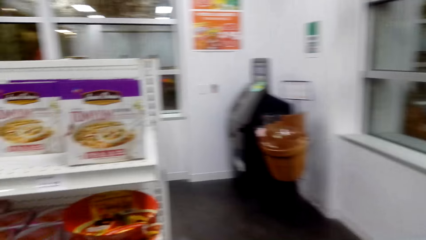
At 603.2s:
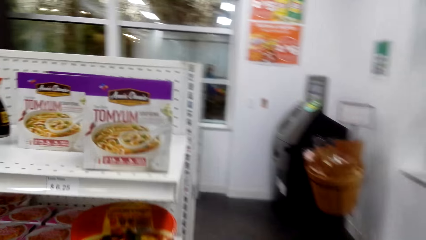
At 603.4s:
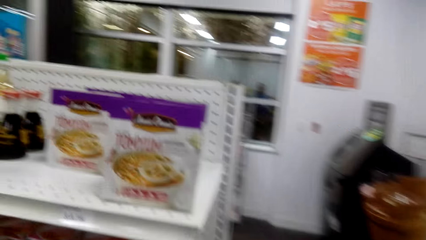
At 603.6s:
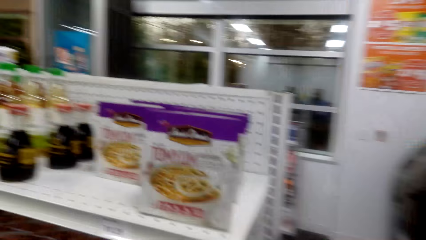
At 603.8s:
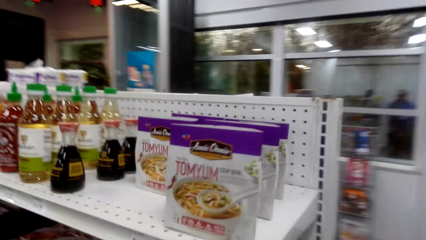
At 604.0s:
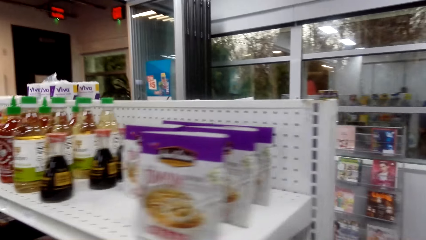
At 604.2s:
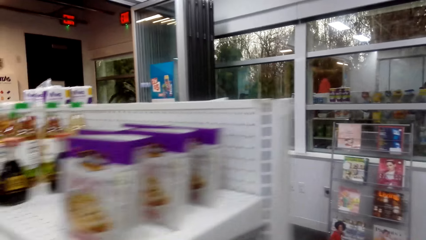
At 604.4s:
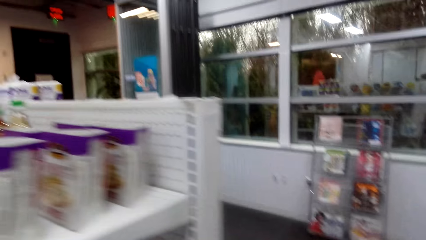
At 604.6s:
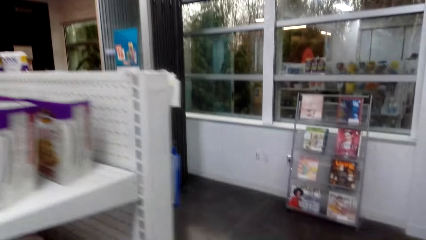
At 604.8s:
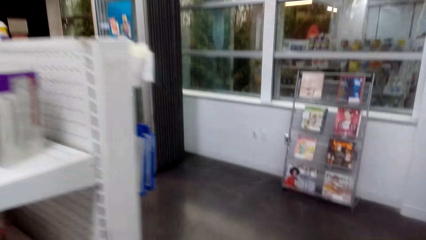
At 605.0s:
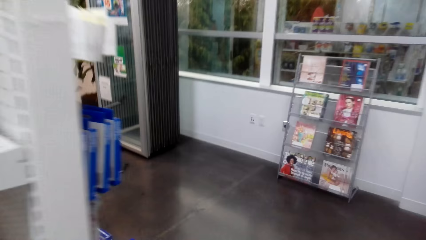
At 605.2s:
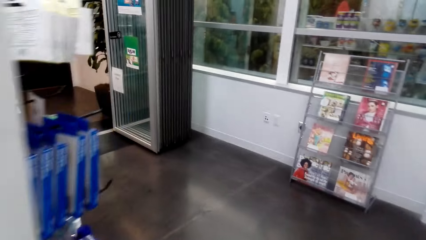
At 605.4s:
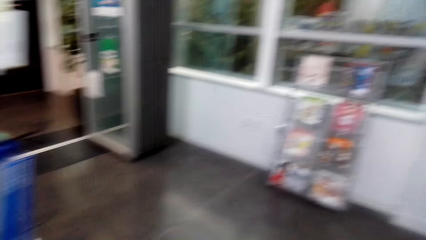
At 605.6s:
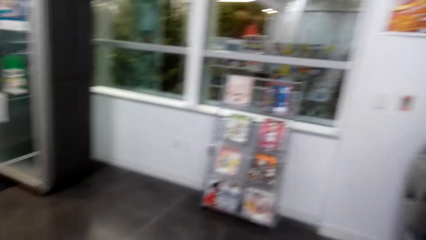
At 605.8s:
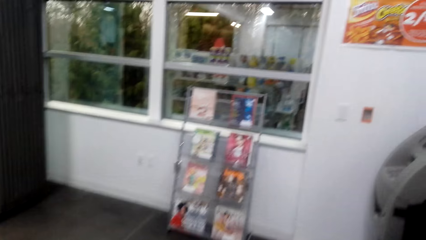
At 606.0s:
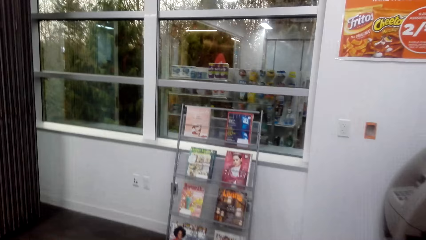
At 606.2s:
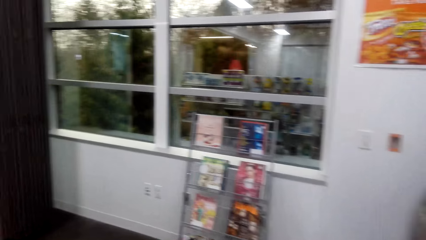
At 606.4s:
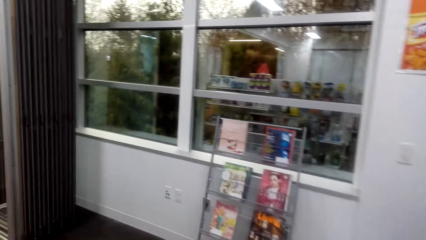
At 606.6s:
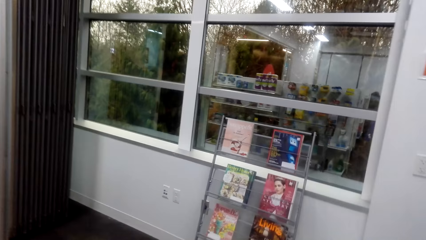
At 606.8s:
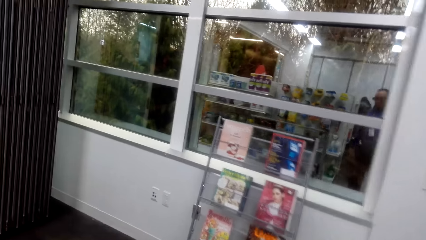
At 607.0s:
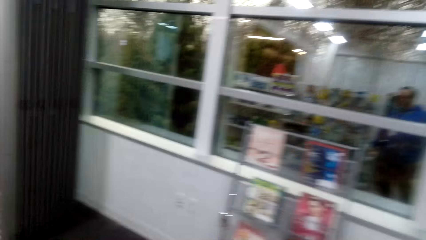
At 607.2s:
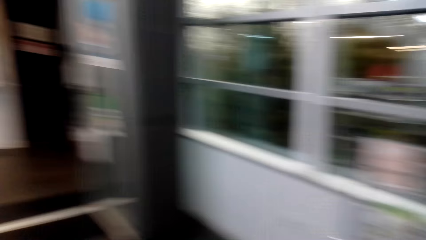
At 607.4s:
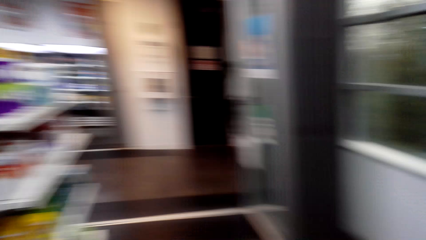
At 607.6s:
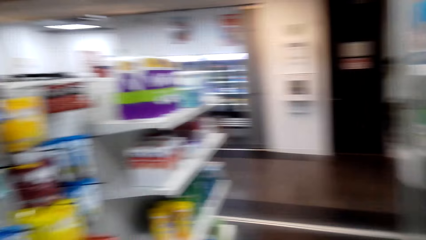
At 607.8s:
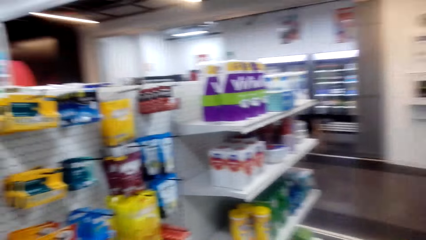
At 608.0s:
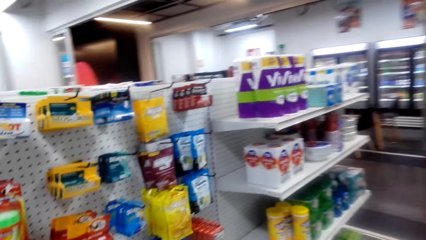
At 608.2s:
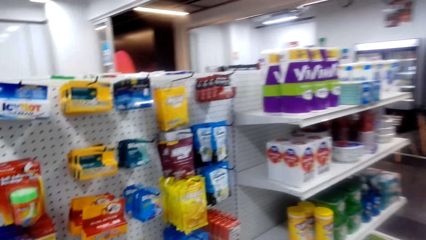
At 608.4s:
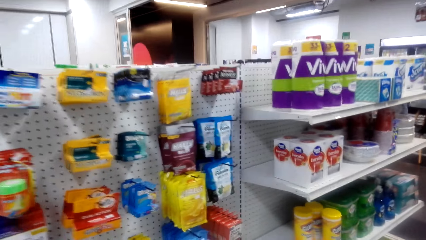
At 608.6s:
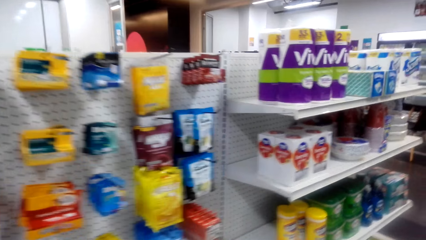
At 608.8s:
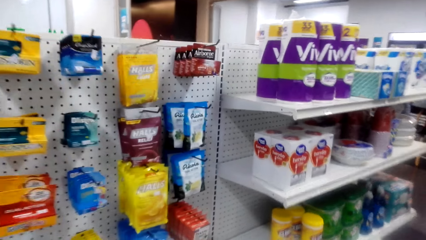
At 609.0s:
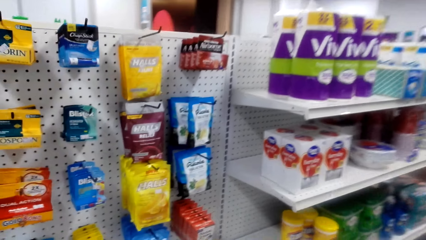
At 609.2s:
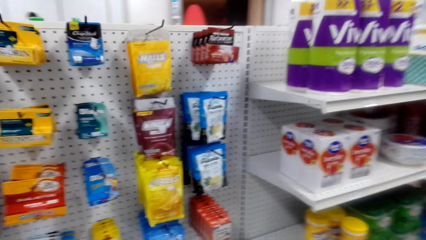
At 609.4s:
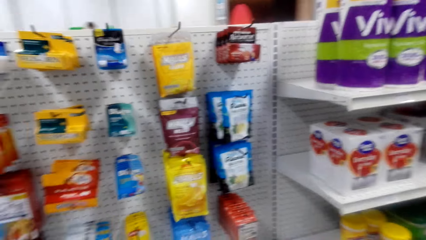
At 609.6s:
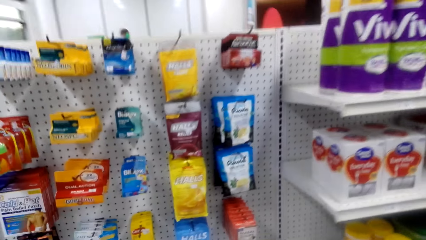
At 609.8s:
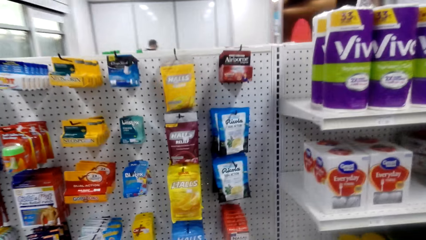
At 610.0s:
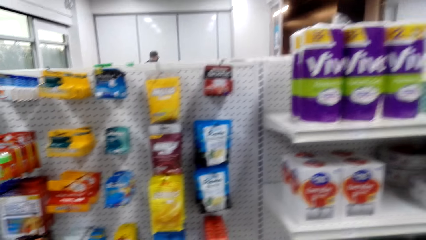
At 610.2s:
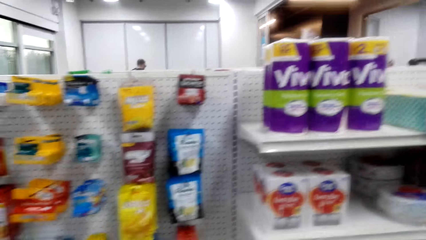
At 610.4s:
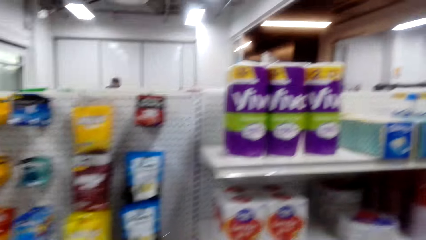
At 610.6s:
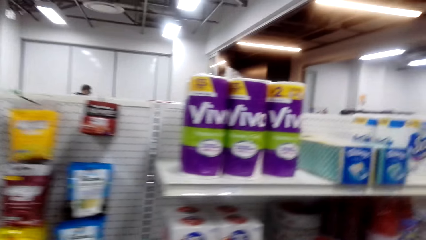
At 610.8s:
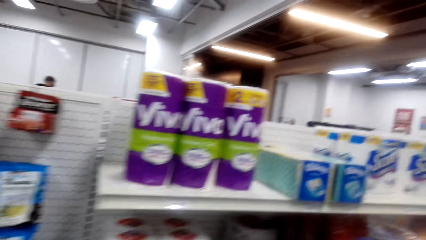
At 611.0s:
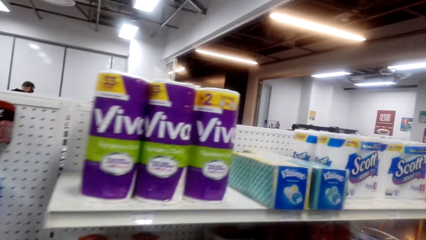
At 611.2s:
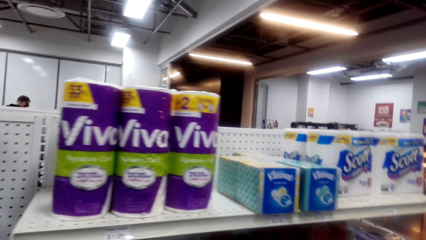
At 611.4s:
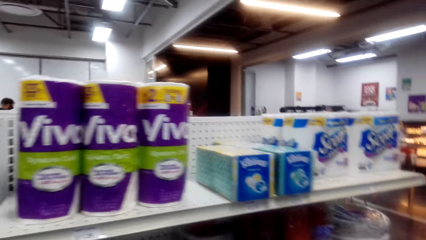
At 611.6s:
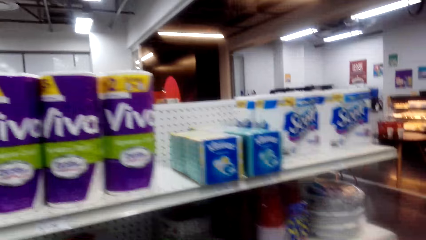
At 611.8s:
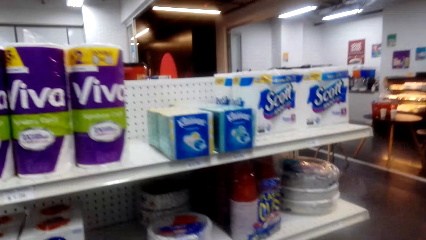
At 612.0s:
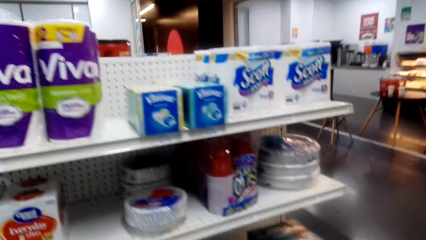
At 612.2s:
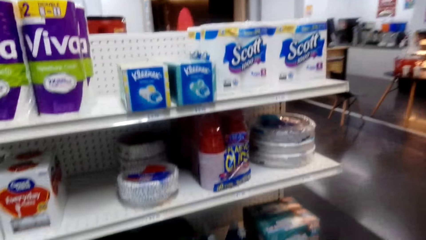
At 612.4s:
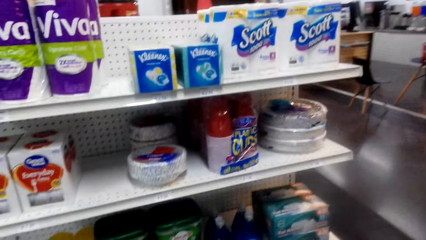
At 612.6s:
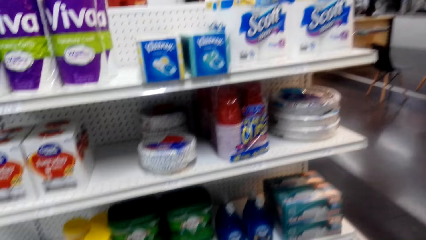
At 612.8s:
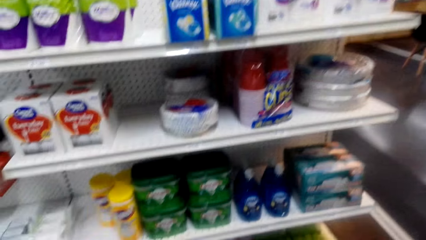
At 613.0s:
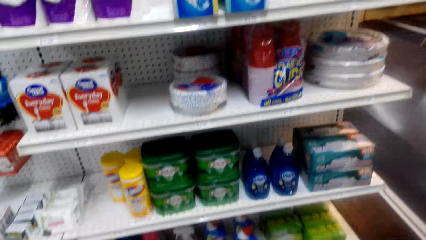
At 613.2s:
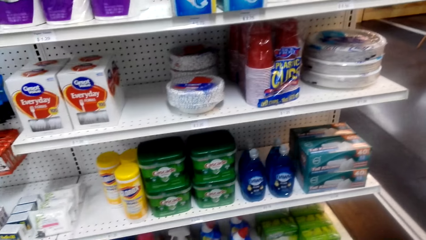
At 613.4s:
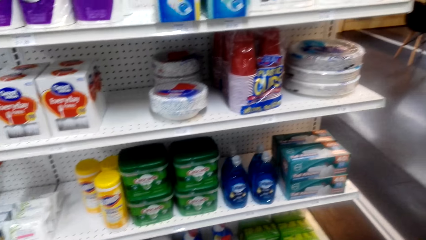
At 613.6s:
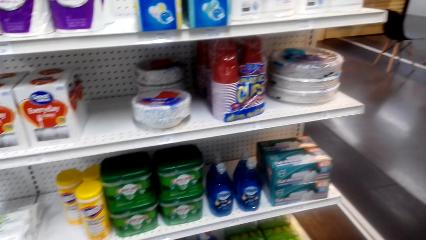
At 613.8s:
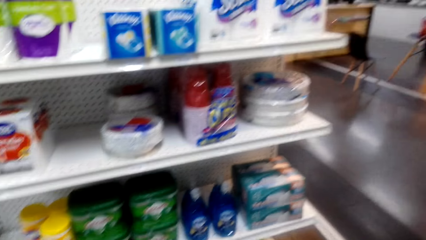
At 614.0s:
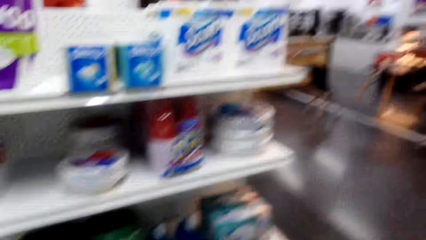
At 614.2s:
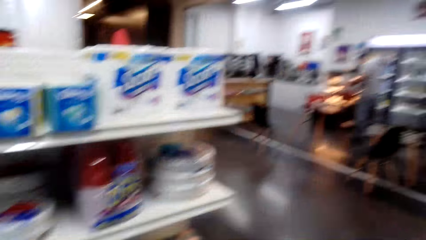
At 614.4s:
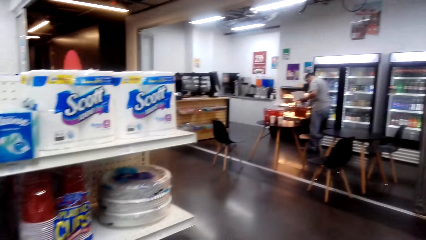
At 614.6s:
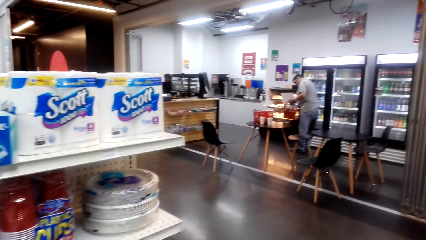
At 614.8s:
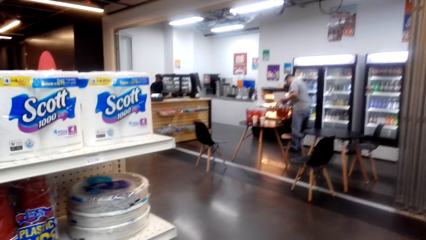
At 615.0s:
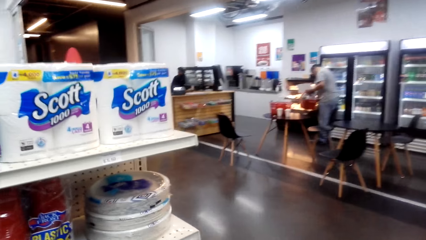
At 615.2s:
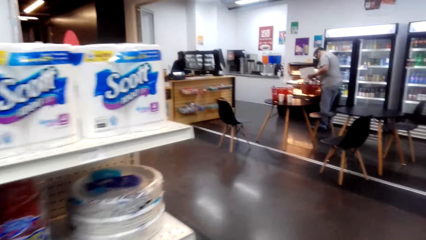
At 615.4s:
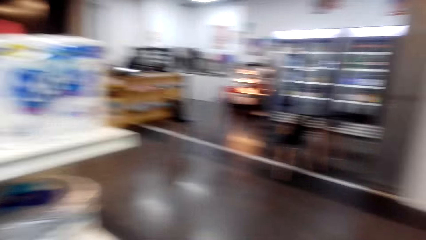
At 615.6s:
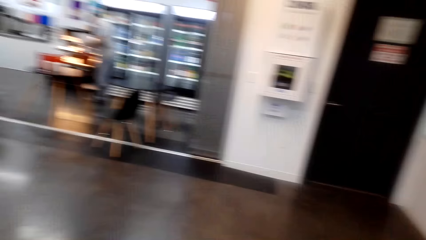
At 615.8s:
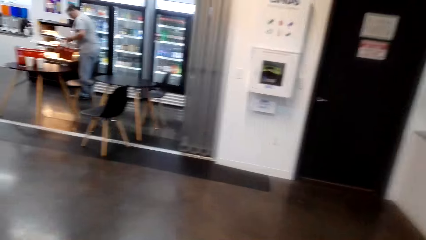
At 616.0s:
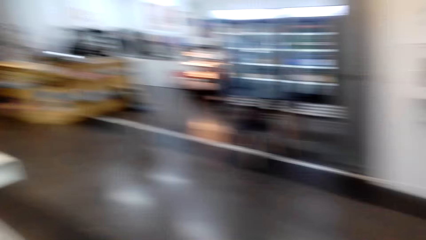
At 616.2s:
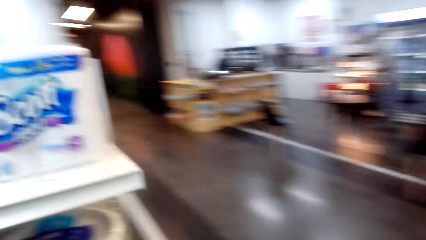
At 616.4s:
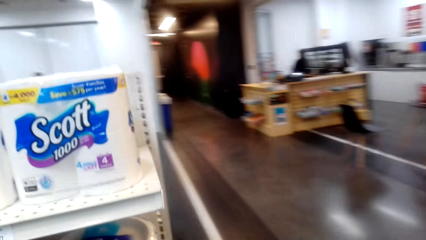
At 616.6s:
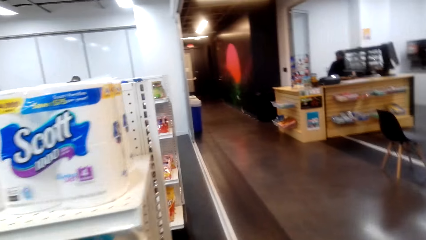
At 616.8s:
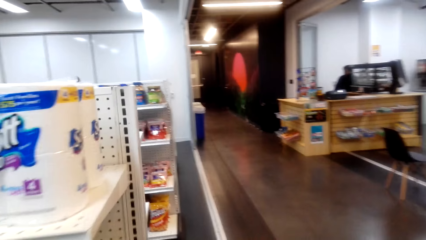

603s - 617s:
The camera wearer walks around. They look around. They walk around.

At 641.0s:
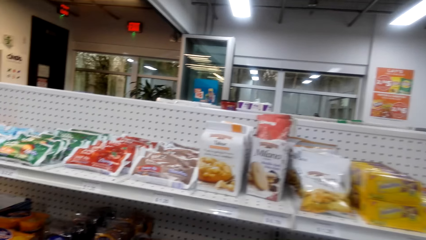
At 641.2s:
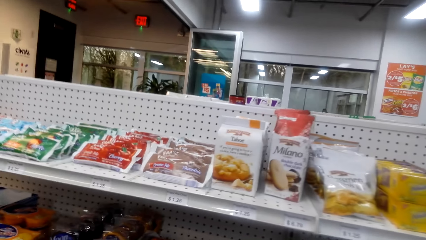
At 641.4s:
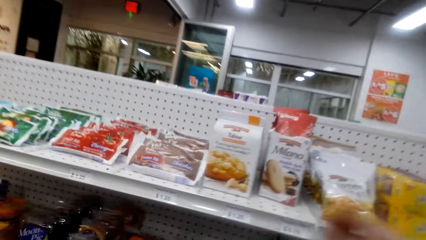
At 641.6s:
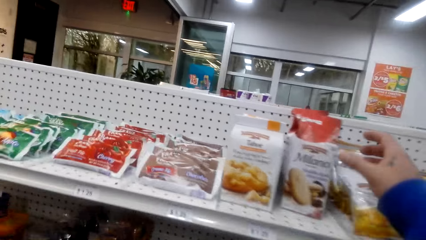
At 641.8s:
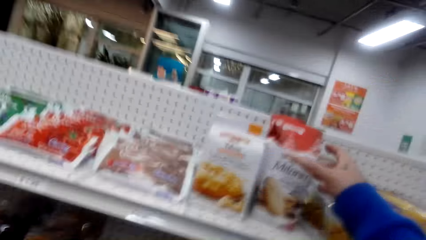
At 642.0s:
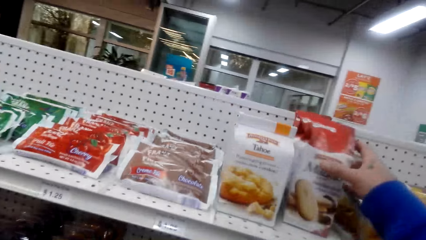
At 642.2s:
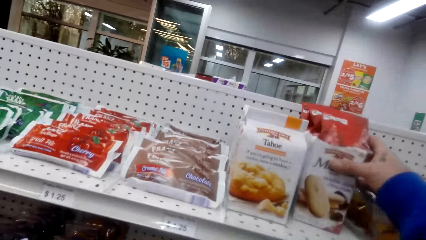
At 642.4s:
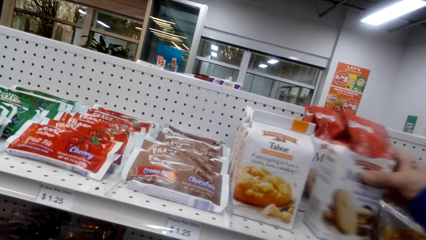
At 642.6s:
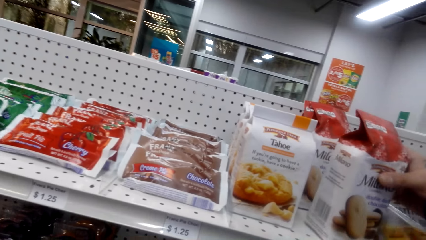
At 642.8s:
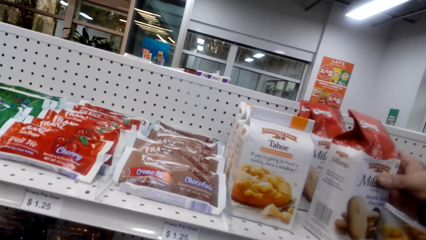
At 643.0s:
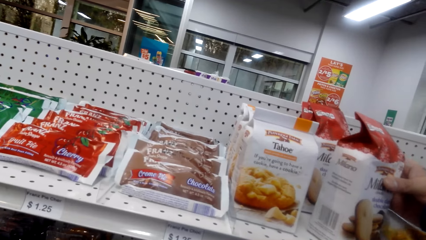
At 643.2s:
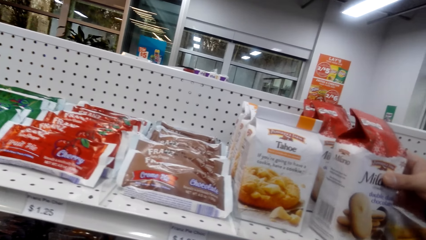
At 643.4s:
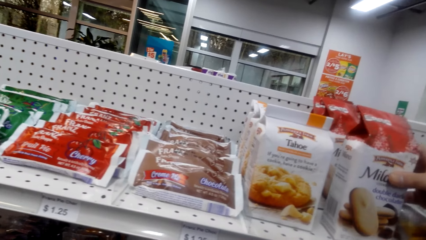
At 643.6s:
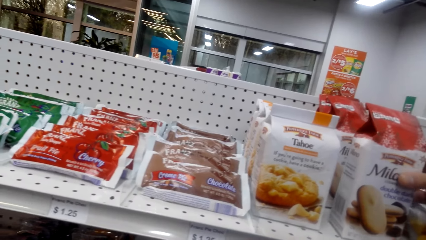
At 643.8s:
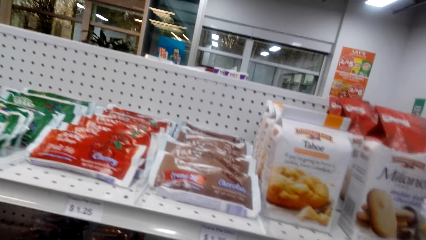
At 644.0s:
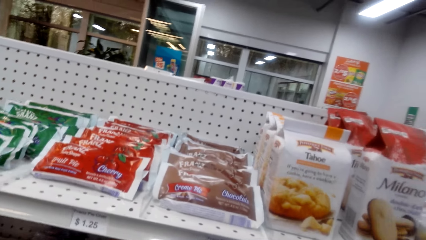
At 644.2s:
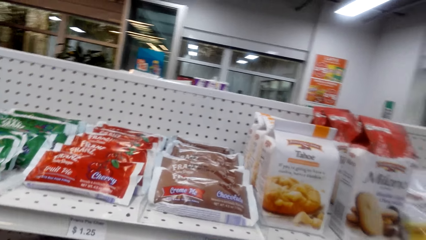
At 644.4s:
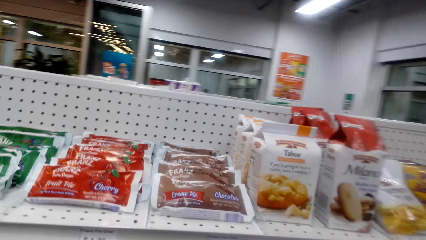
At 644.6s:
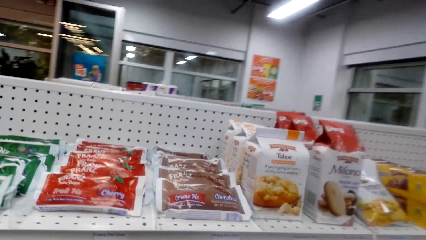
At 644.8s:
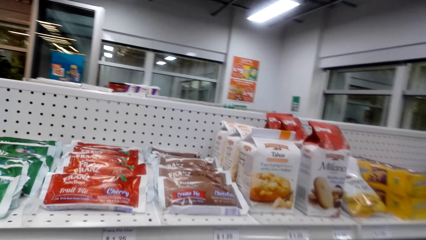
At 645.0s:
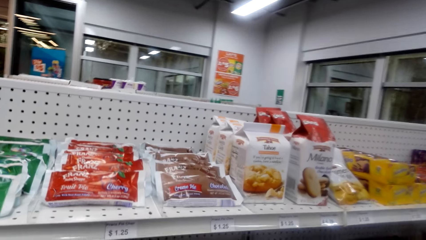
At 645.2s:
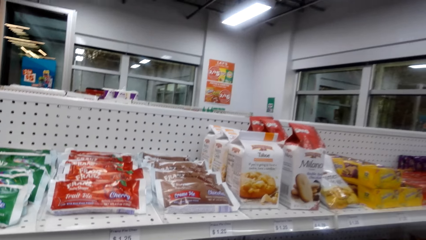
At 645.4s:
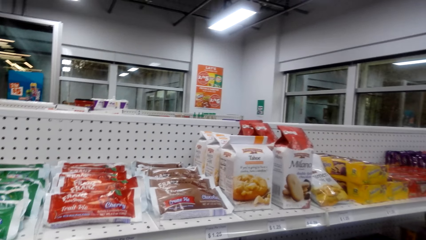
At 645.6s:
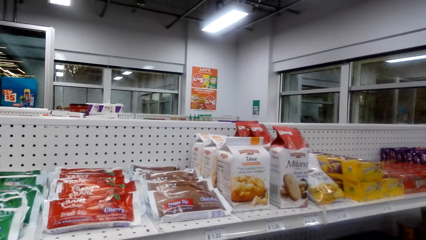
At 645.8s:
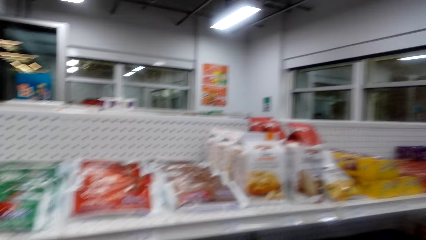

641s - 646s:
The camera wearer picks something.
